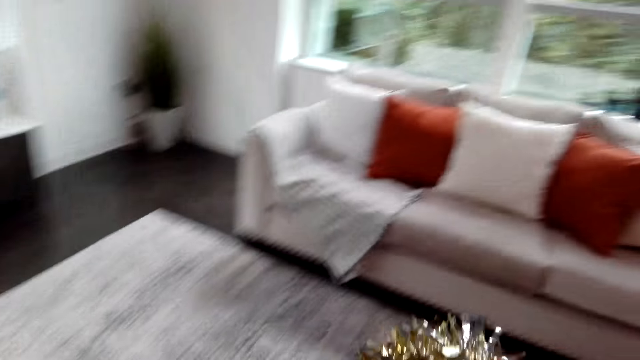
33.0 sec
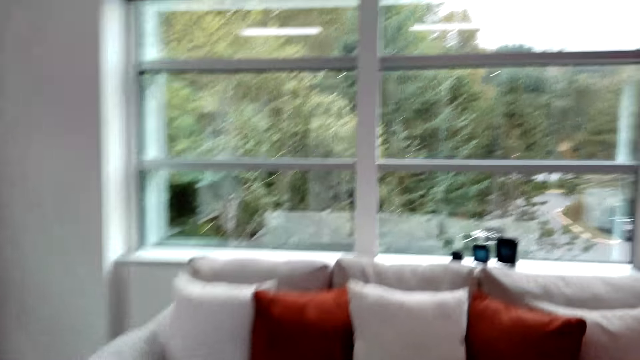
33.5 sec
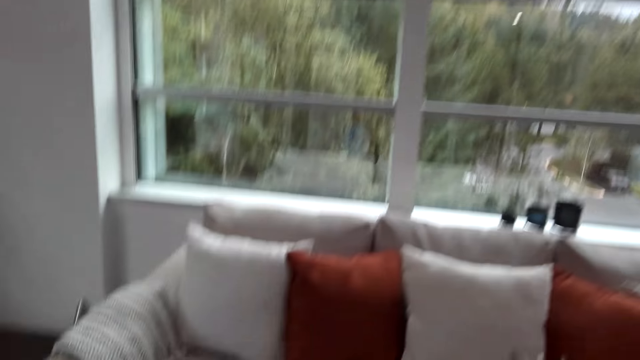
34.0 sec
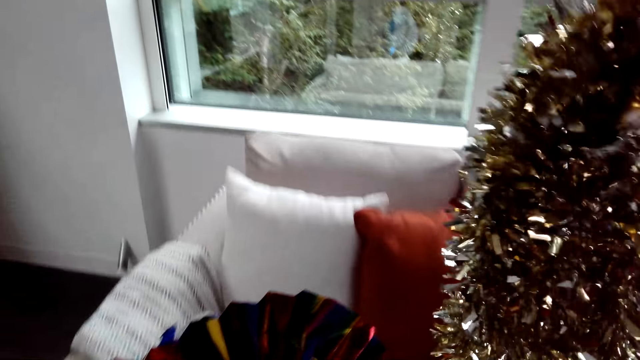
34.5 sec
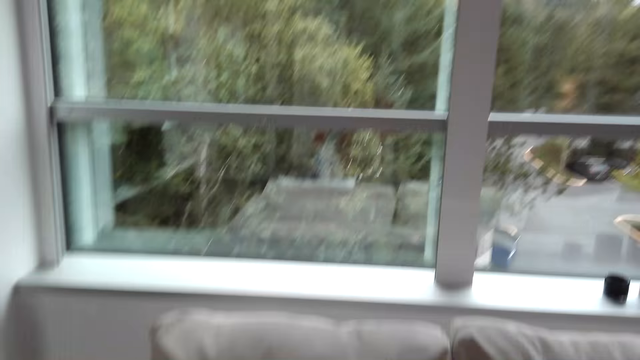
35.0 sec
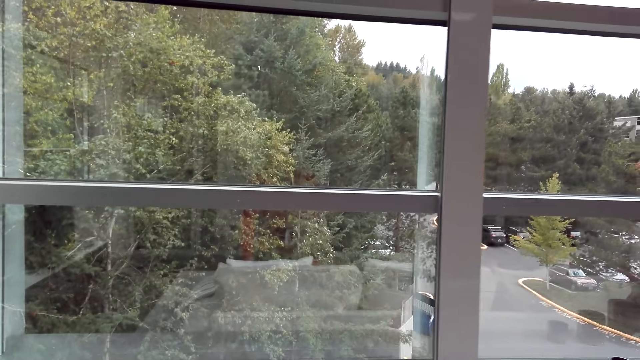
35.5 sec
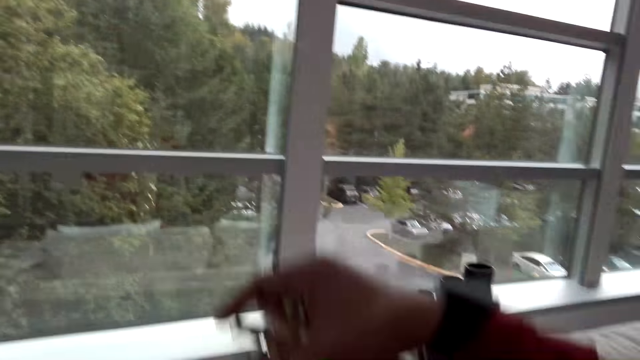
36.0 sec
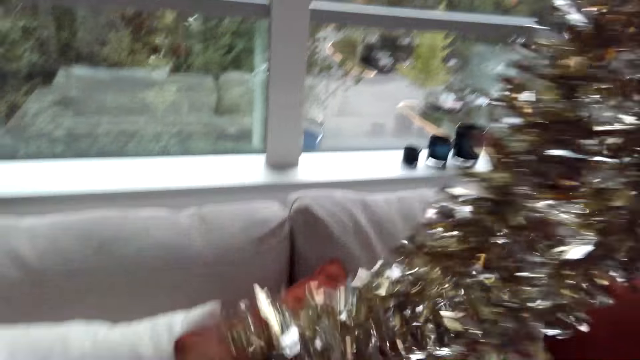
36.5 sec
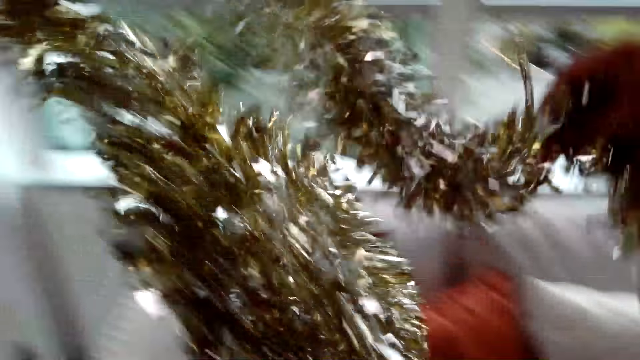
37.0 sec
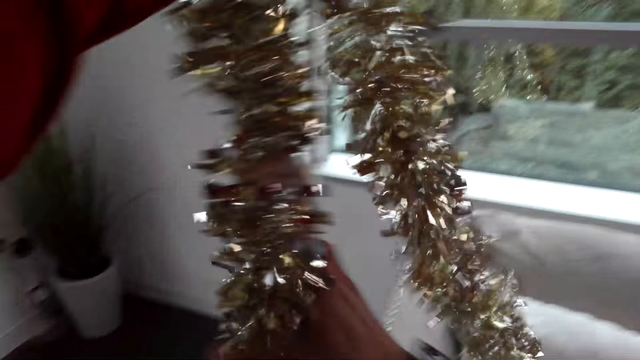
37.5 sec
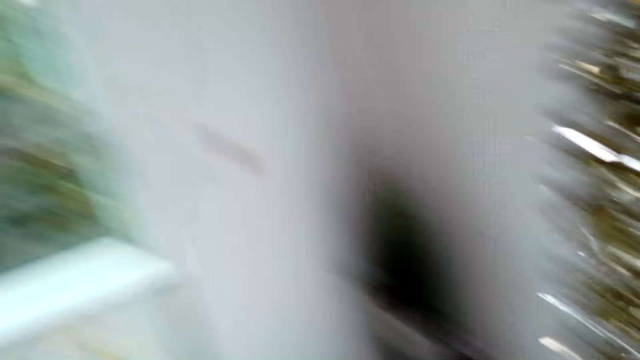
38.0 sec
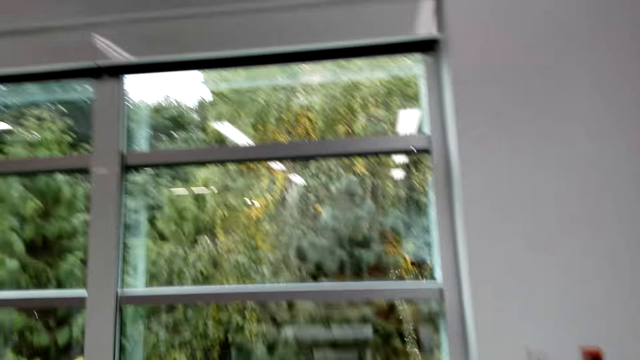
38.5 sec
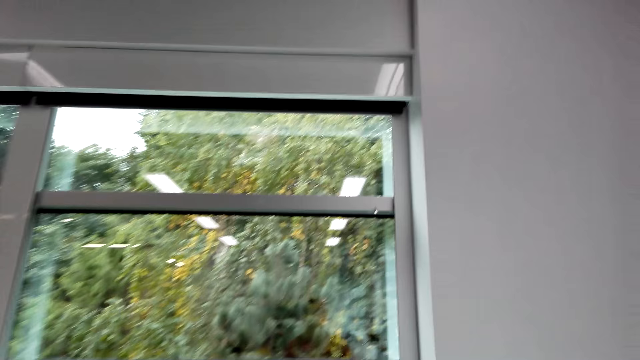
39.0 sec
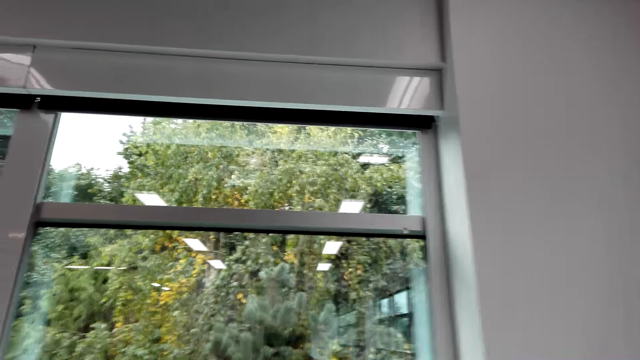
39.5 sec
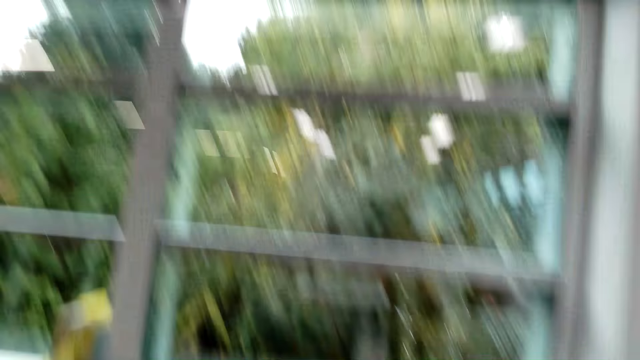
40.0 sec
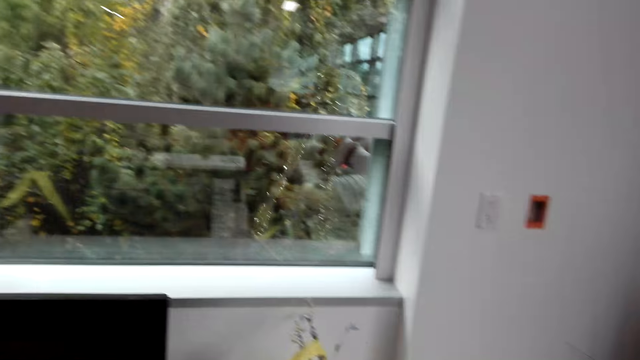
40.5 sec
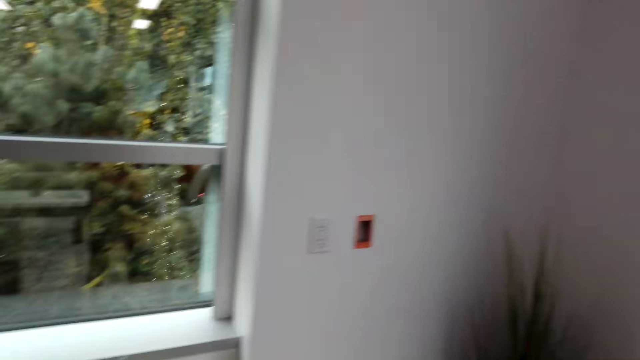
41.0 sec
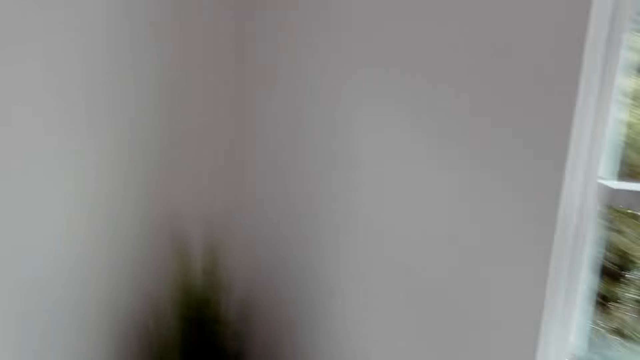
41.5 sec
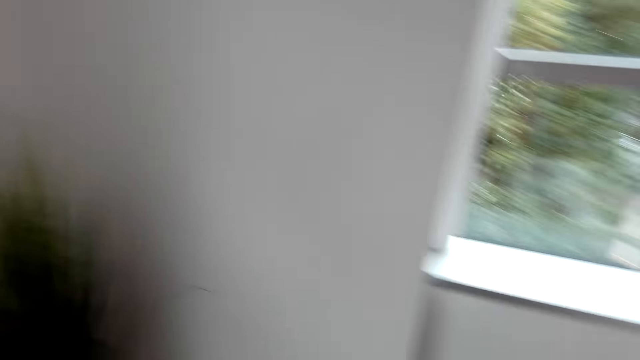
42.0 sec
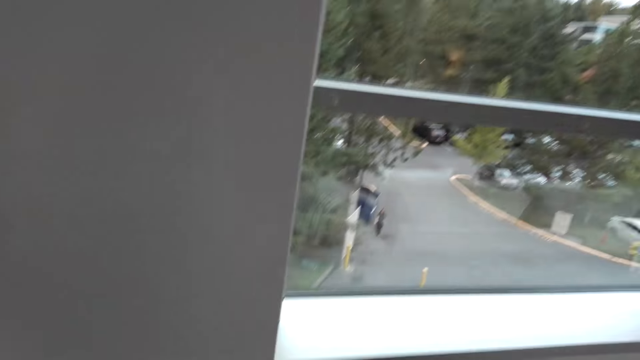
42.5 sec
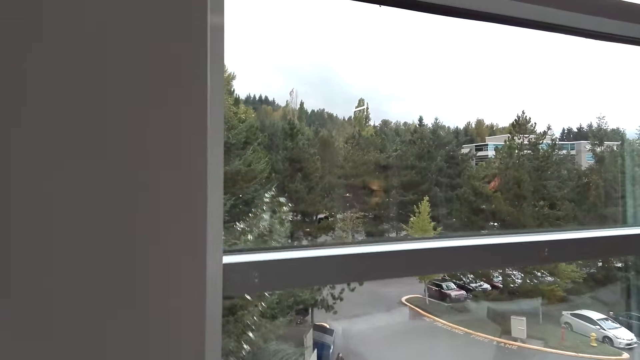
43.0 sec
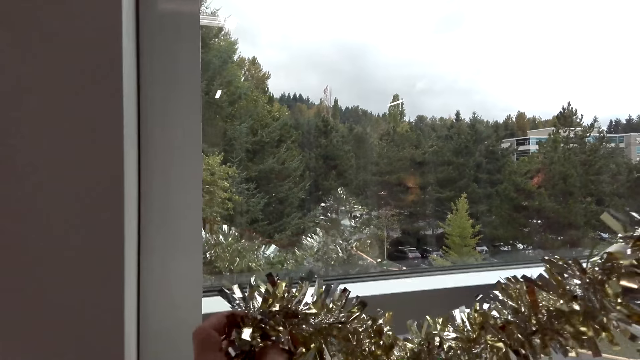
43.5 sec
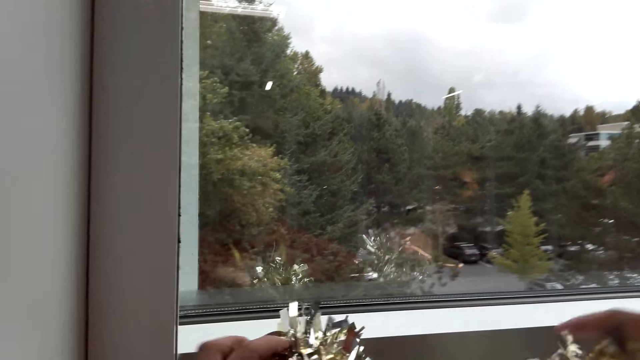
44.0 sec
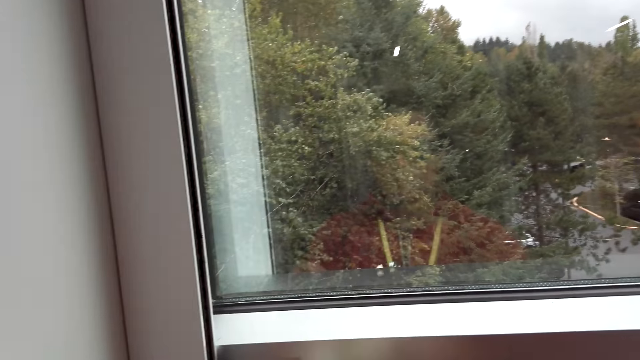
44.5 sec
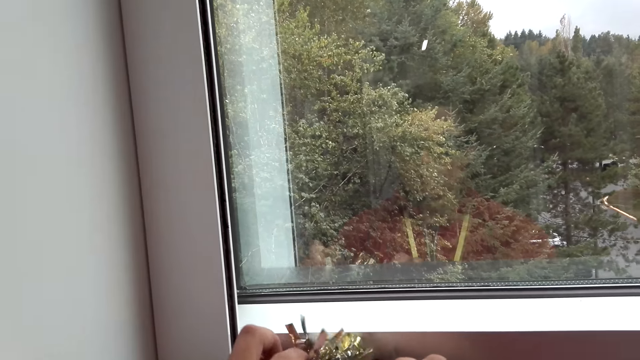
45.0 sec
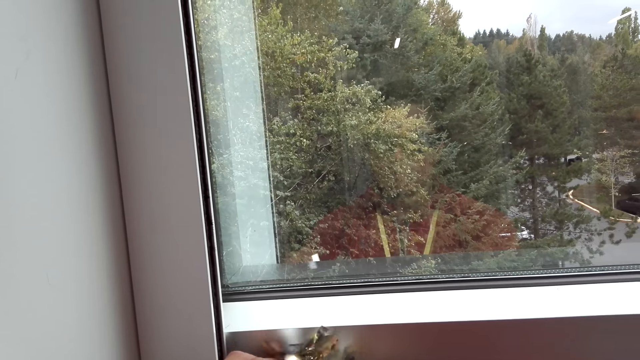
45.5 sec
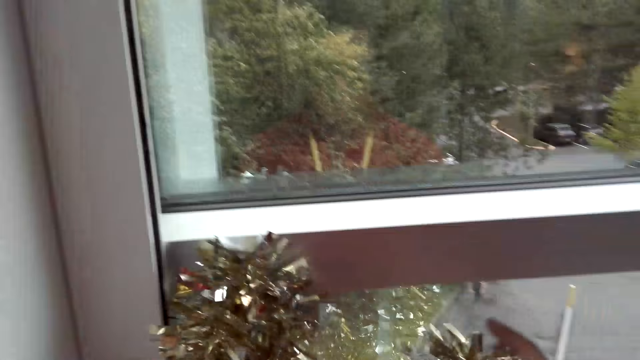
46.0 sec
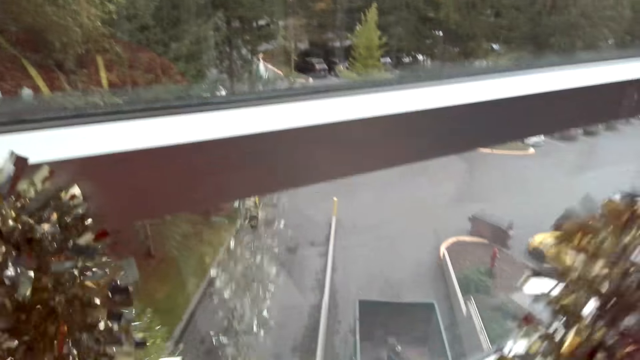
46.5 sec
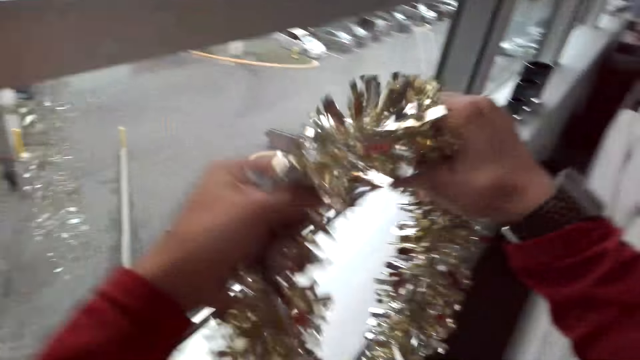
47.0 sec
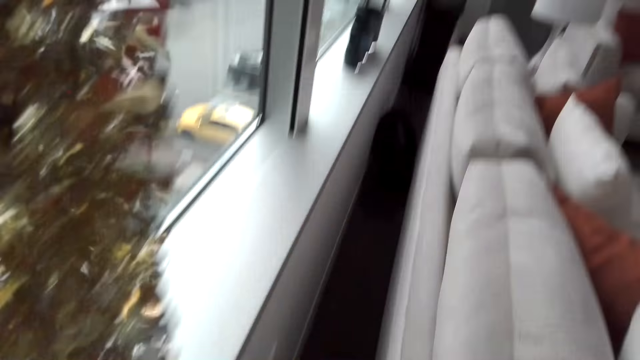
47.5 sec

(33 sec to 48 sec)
The camera wearer places the house decorations on the chair or couch. They take the ribbon, look around the room, and fix a house decoration on the window.

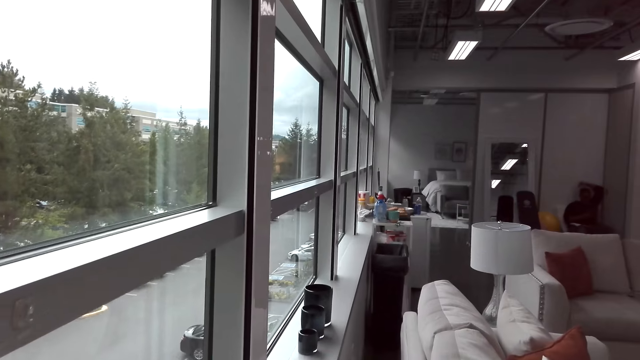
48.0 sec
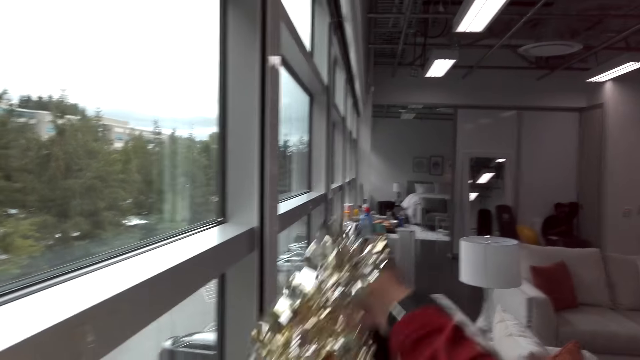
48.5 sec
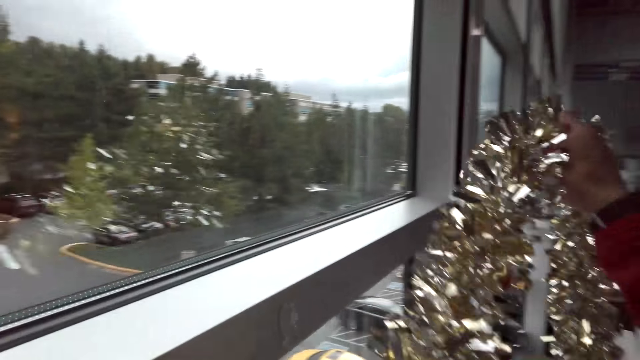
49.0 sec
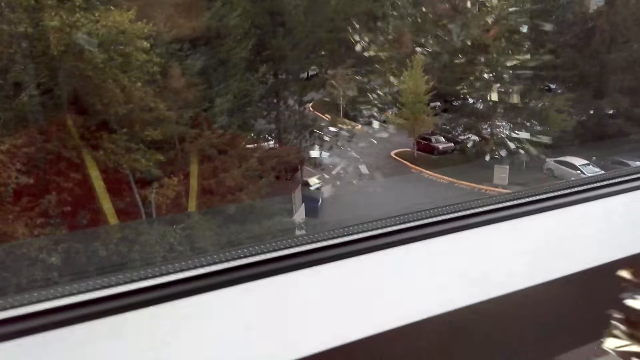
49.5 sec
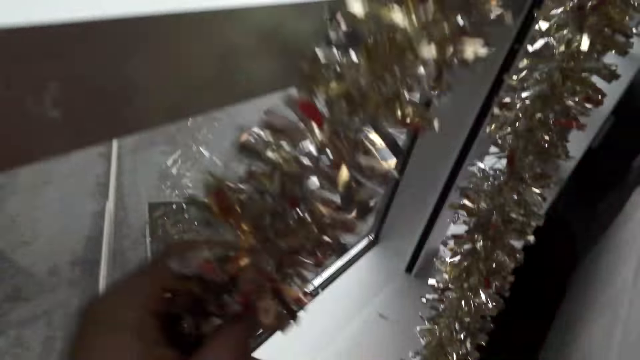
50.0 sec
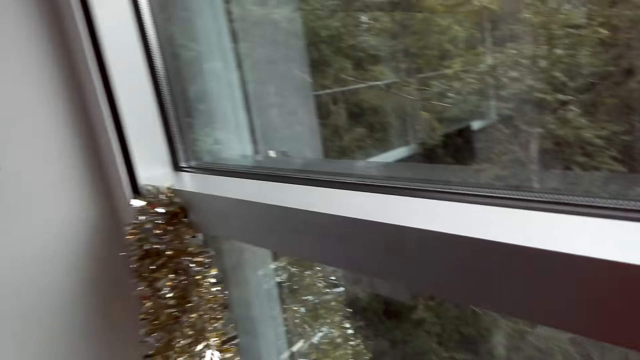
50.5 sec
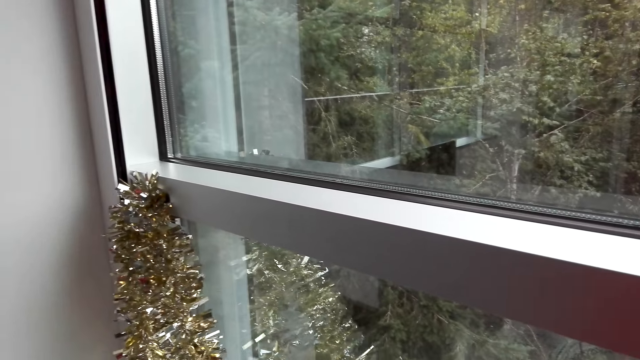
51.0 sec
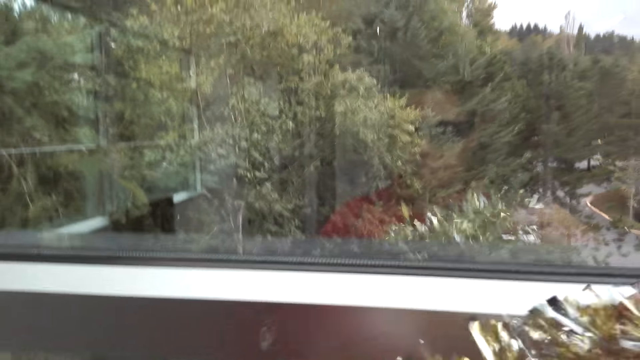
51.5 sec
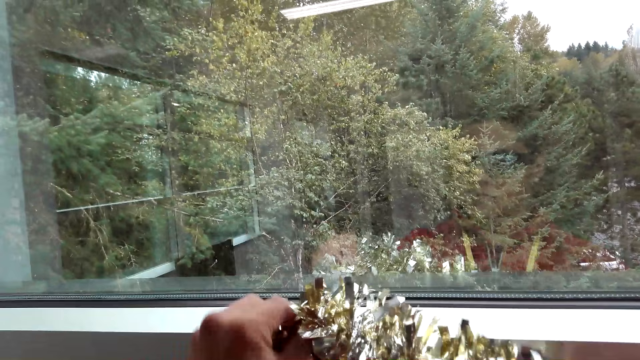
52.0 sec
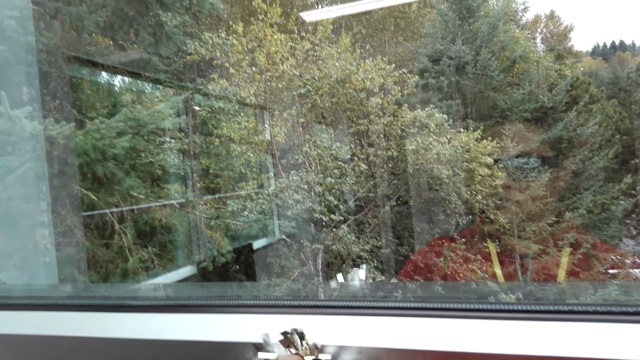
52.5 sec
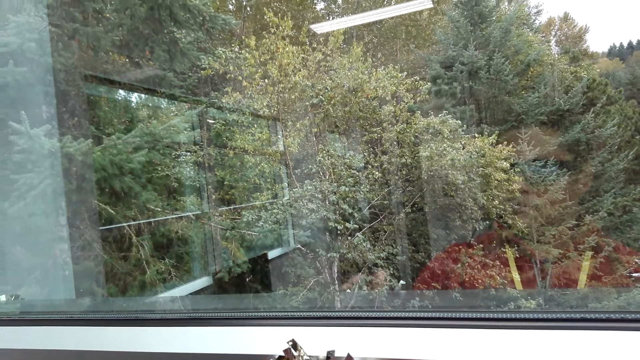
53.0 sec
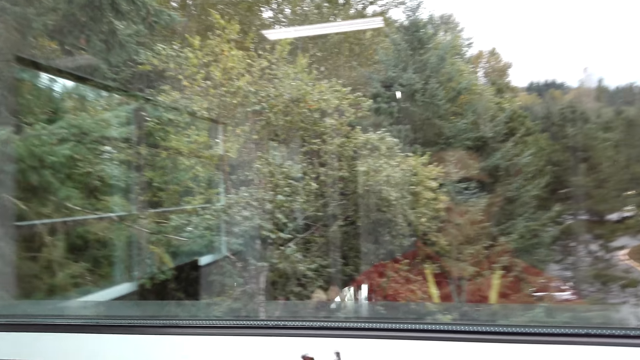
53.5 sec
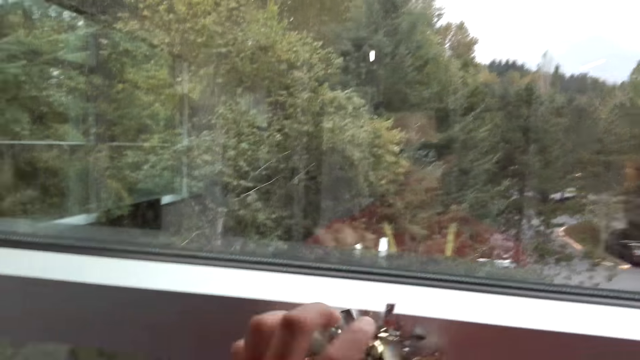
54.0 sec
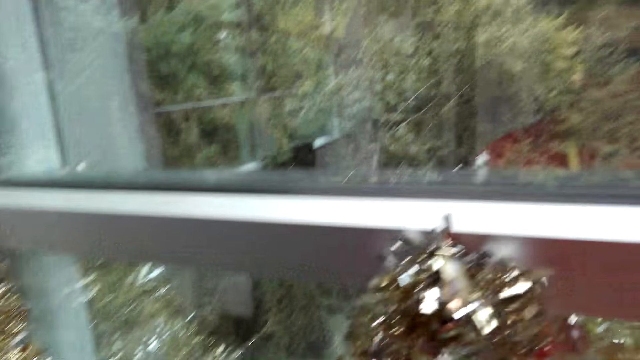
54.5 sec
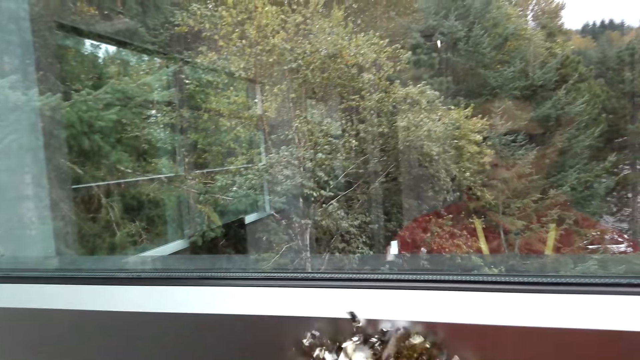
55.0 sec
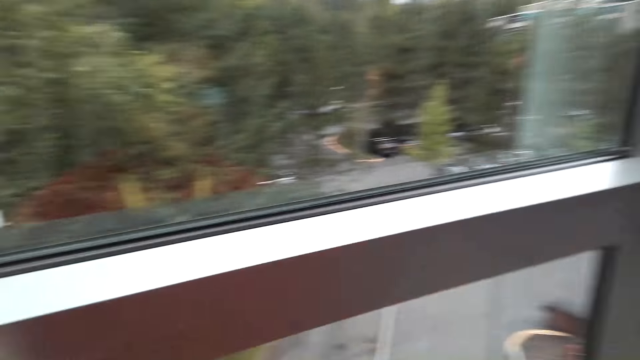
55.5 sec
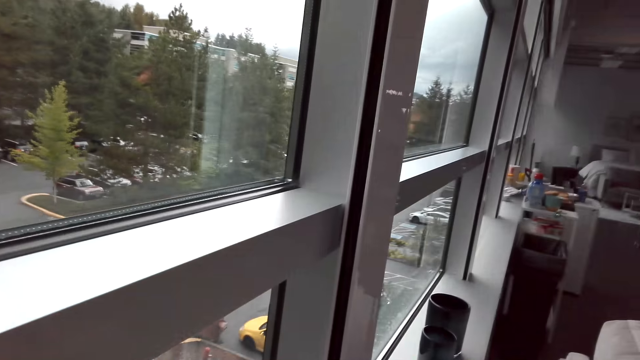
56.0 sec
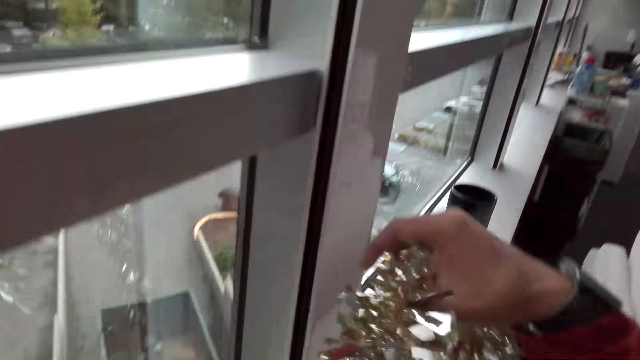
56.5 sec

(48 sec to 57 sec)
The camera wearer puts the ribbon at the window. They sing.
